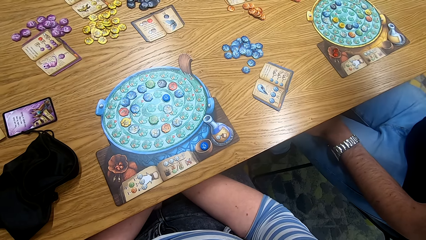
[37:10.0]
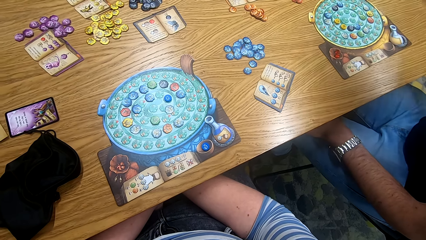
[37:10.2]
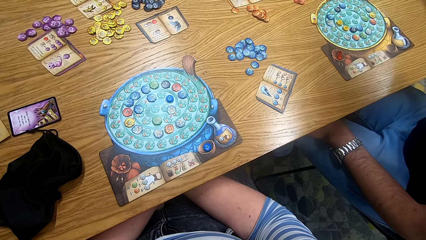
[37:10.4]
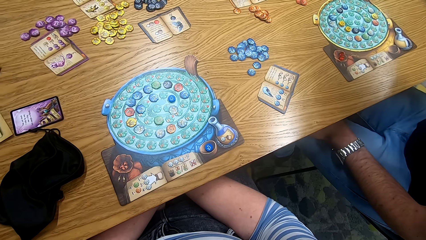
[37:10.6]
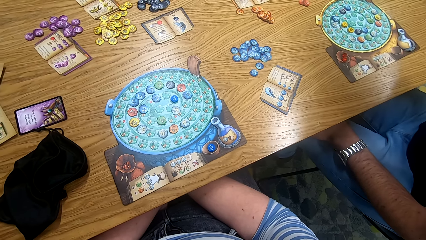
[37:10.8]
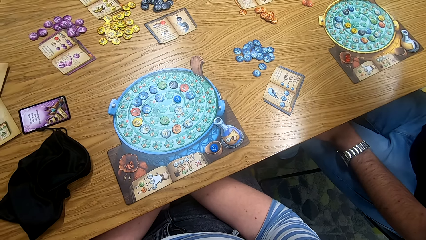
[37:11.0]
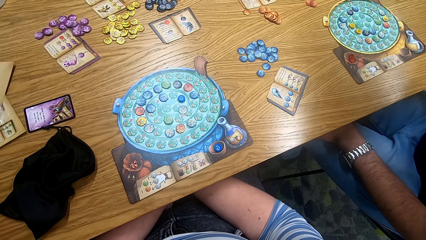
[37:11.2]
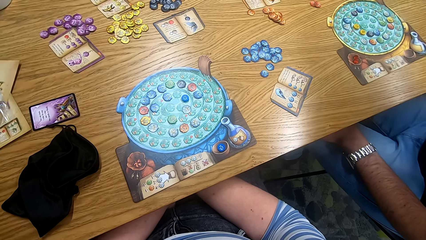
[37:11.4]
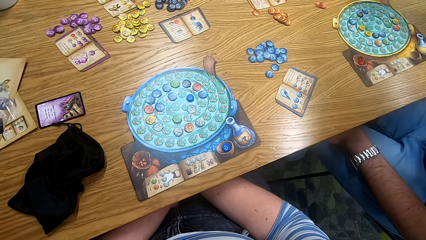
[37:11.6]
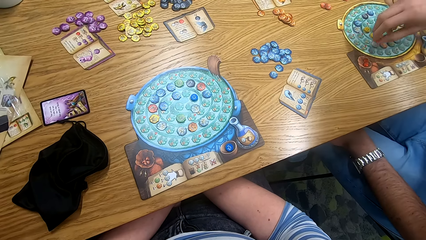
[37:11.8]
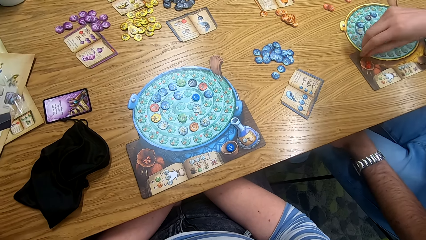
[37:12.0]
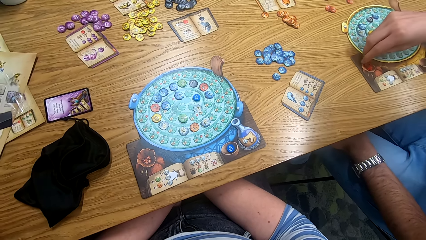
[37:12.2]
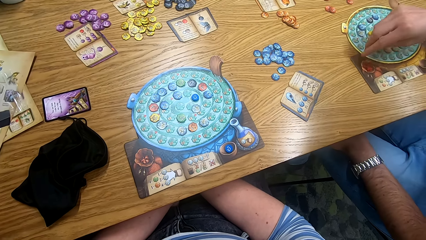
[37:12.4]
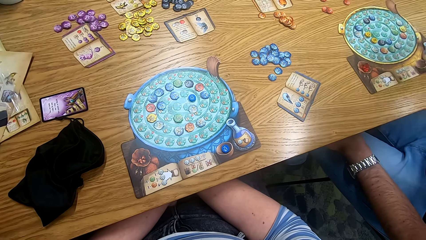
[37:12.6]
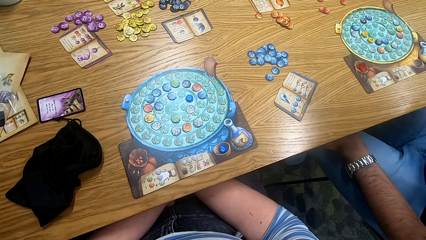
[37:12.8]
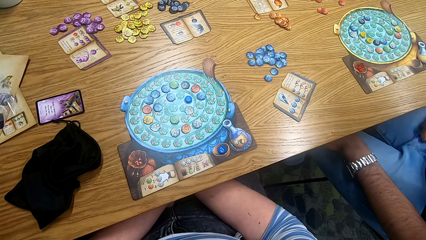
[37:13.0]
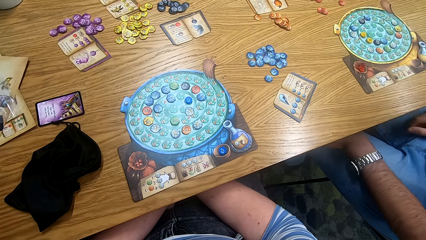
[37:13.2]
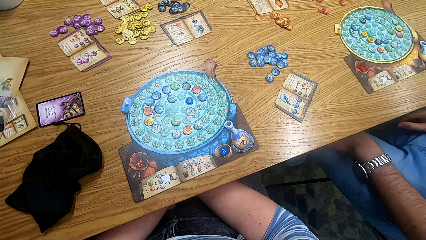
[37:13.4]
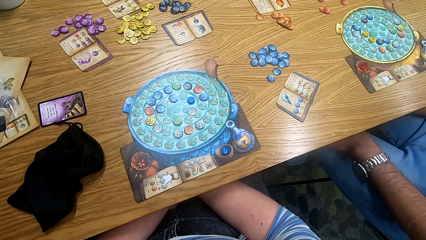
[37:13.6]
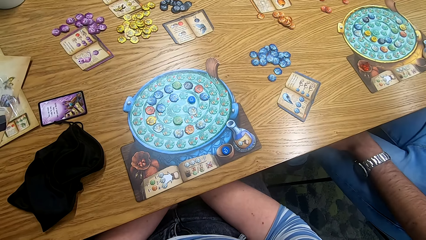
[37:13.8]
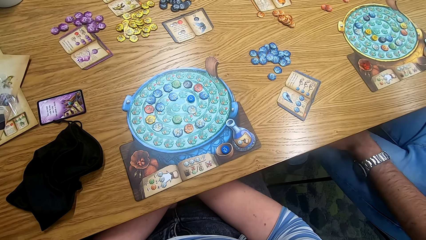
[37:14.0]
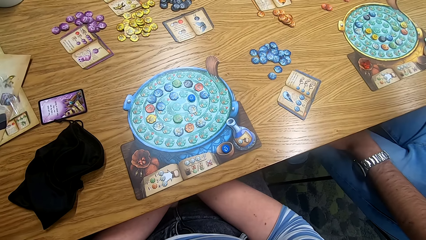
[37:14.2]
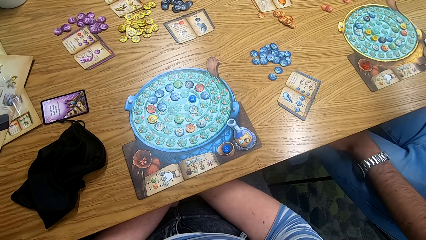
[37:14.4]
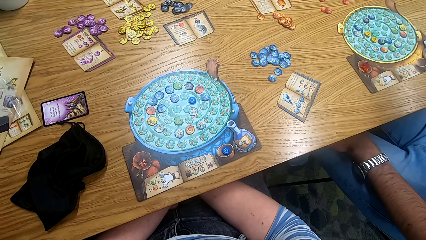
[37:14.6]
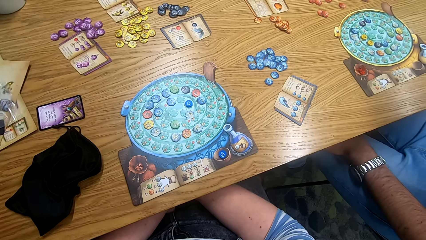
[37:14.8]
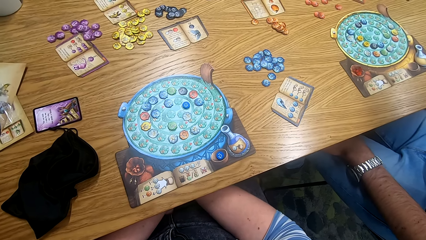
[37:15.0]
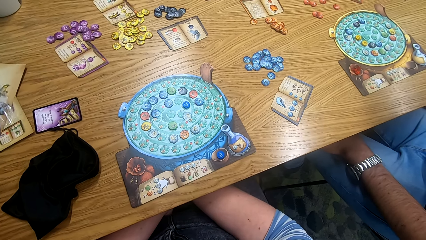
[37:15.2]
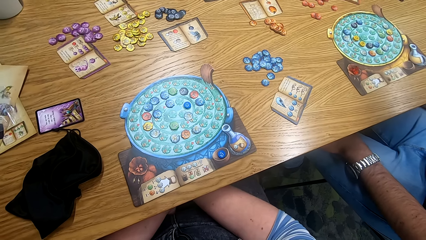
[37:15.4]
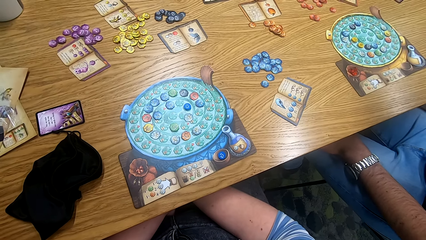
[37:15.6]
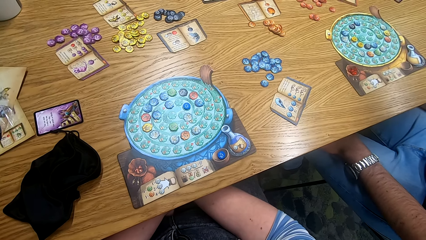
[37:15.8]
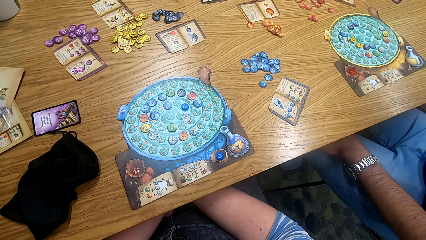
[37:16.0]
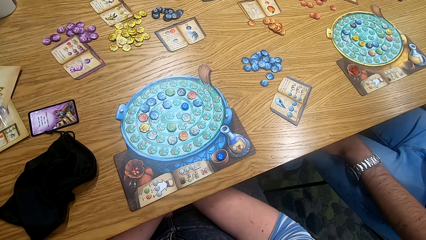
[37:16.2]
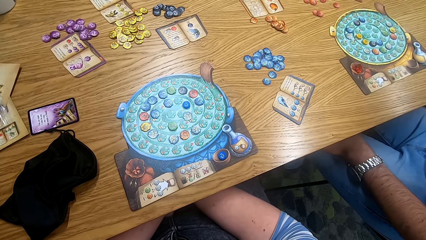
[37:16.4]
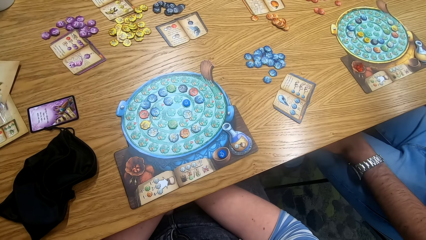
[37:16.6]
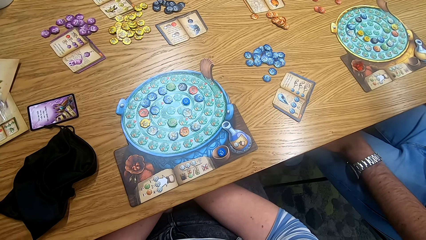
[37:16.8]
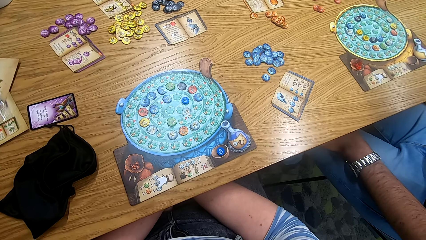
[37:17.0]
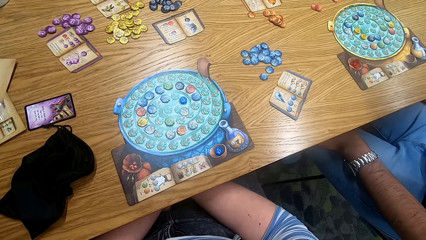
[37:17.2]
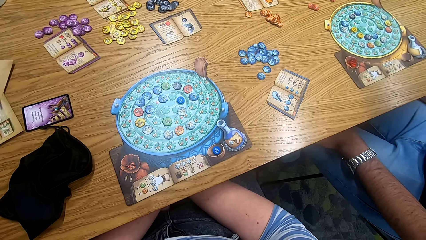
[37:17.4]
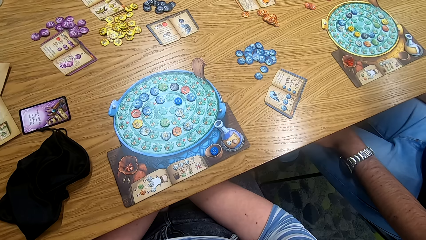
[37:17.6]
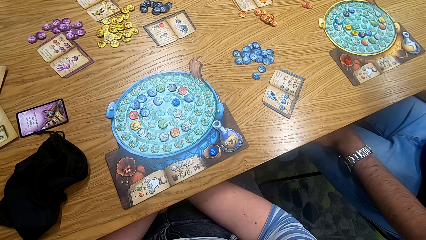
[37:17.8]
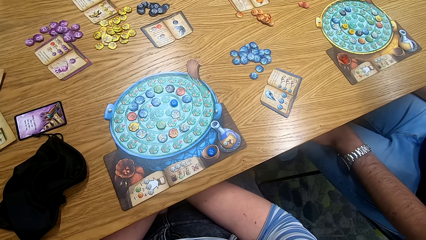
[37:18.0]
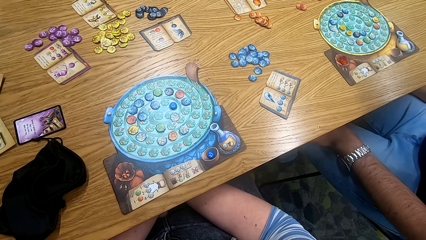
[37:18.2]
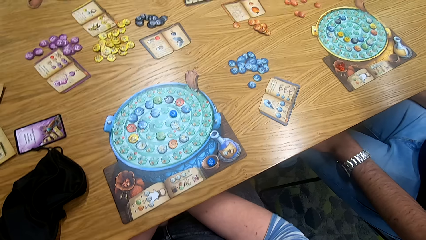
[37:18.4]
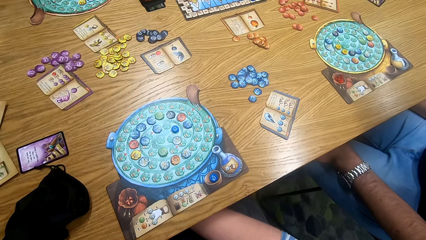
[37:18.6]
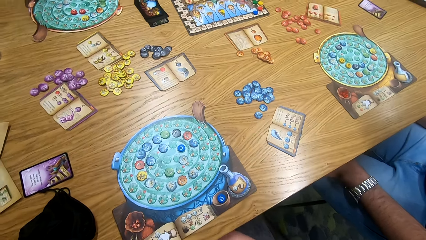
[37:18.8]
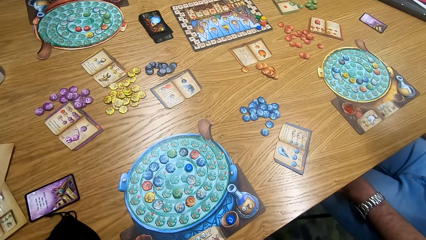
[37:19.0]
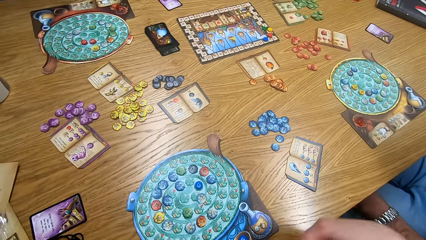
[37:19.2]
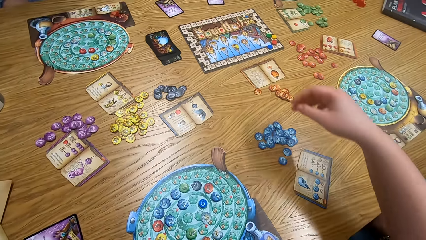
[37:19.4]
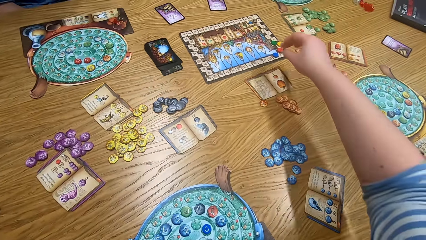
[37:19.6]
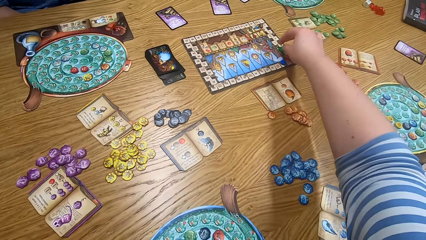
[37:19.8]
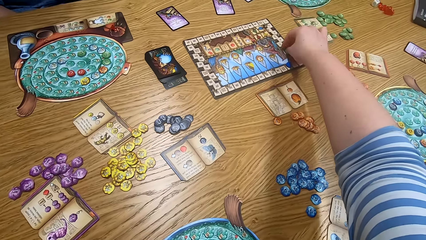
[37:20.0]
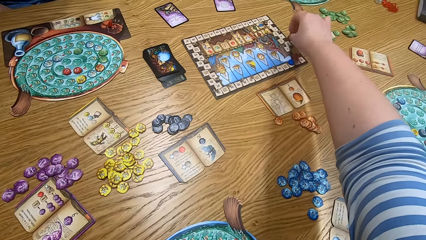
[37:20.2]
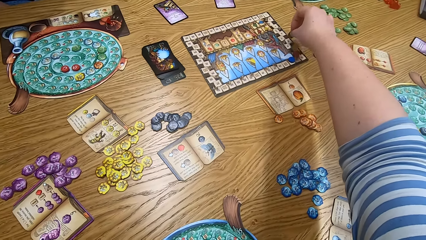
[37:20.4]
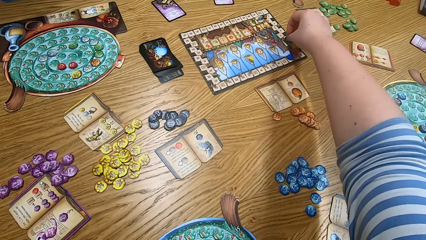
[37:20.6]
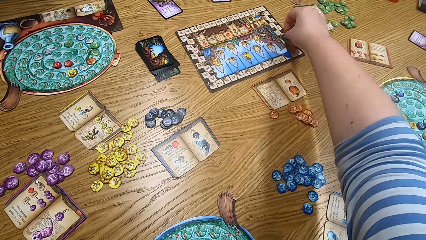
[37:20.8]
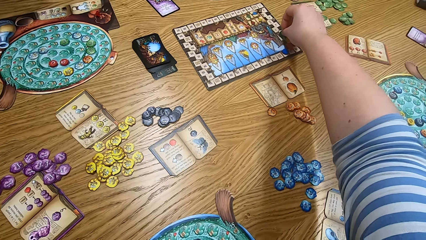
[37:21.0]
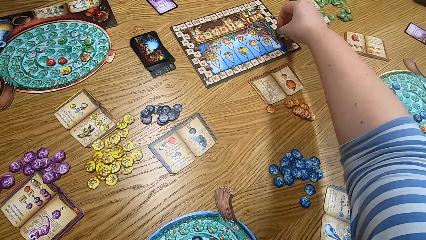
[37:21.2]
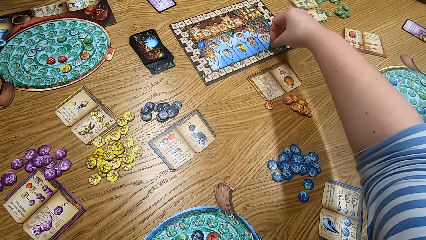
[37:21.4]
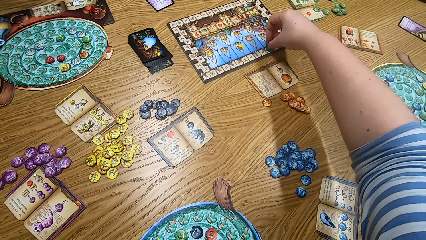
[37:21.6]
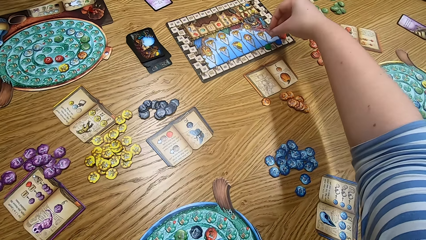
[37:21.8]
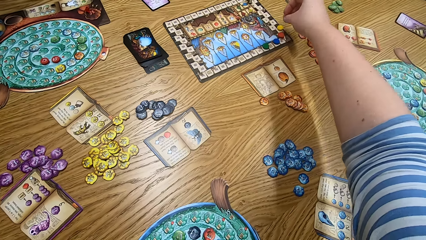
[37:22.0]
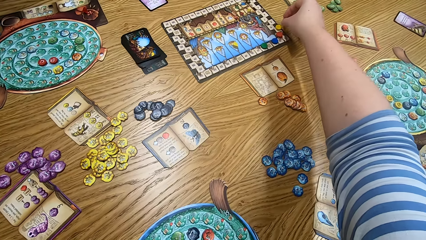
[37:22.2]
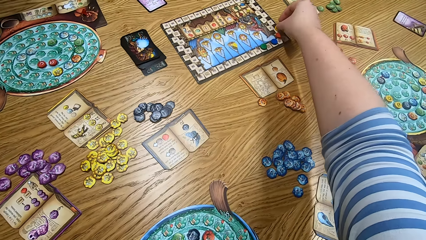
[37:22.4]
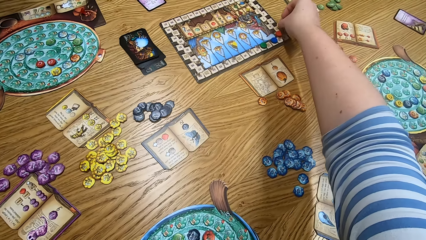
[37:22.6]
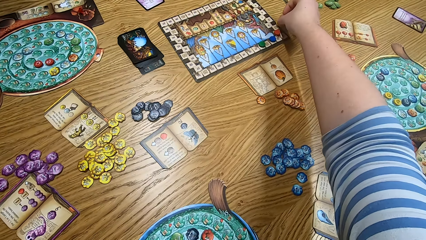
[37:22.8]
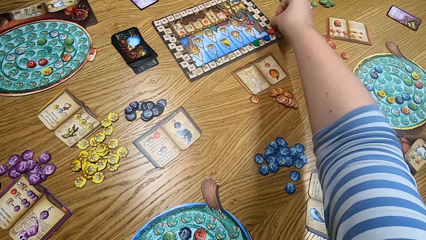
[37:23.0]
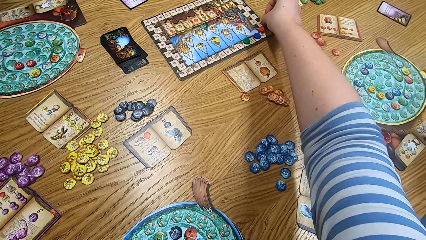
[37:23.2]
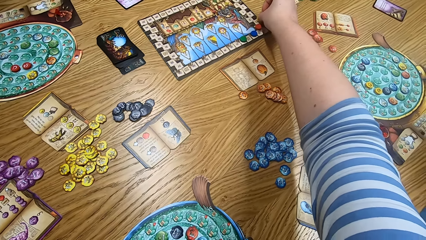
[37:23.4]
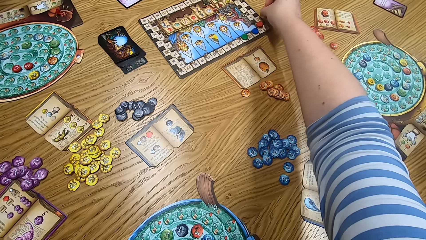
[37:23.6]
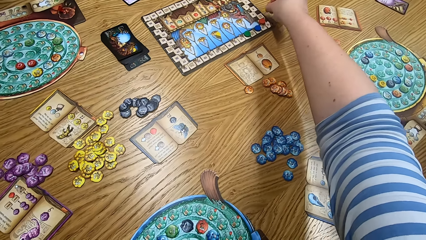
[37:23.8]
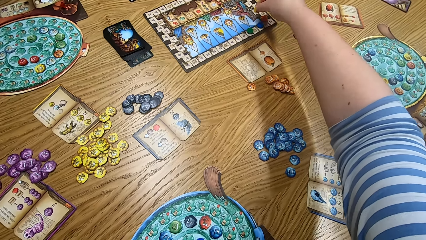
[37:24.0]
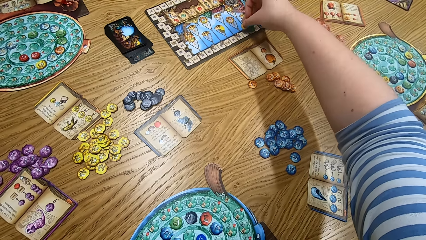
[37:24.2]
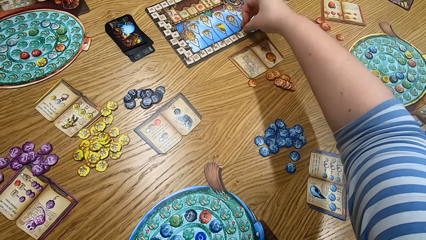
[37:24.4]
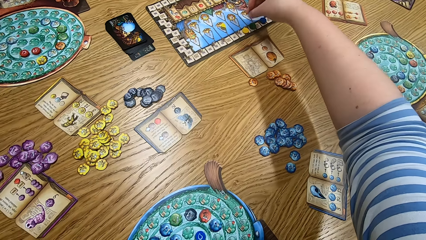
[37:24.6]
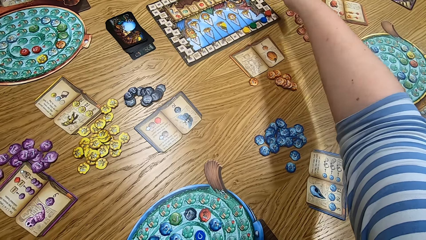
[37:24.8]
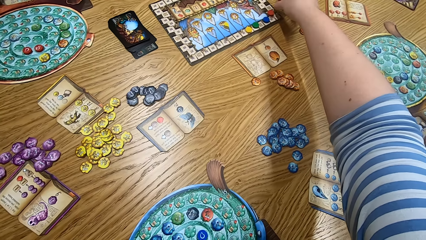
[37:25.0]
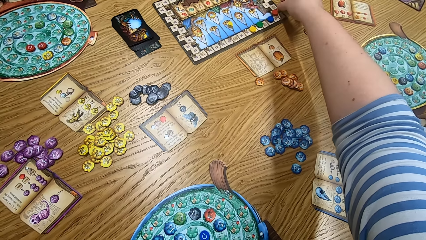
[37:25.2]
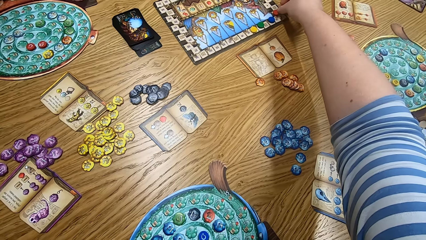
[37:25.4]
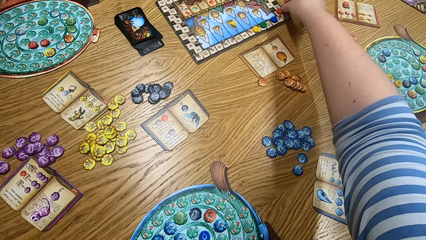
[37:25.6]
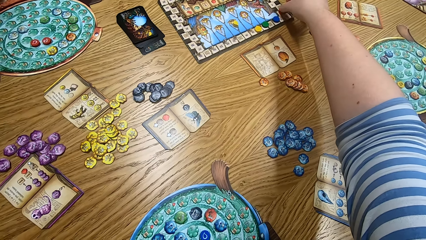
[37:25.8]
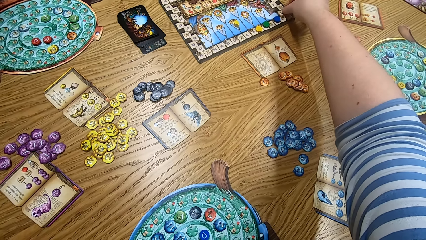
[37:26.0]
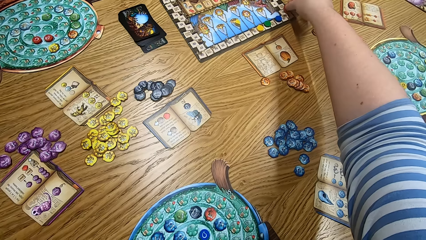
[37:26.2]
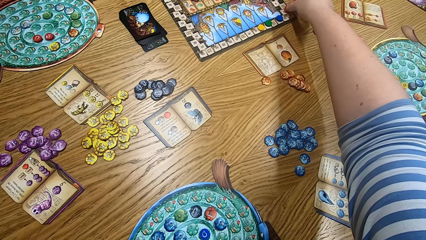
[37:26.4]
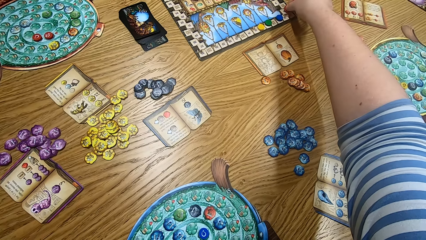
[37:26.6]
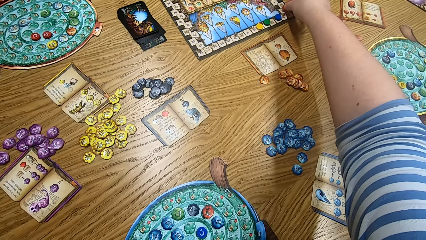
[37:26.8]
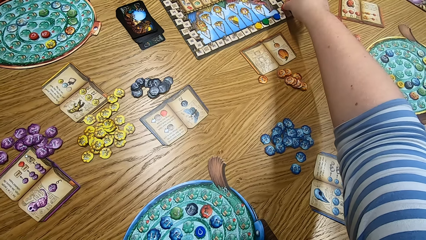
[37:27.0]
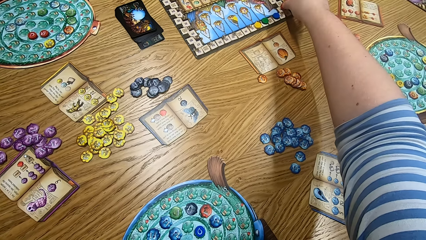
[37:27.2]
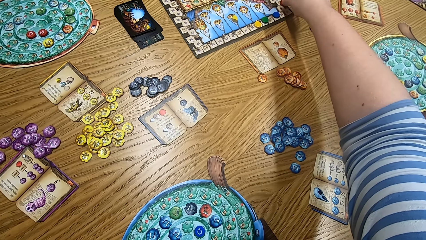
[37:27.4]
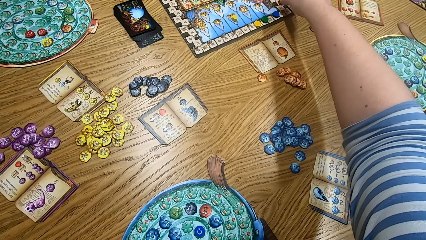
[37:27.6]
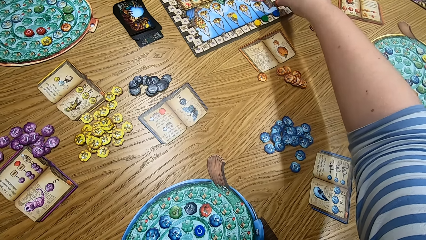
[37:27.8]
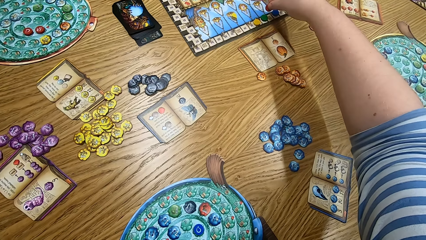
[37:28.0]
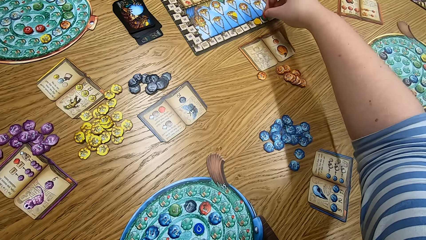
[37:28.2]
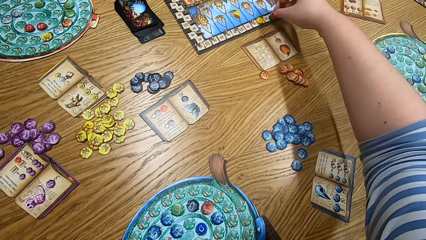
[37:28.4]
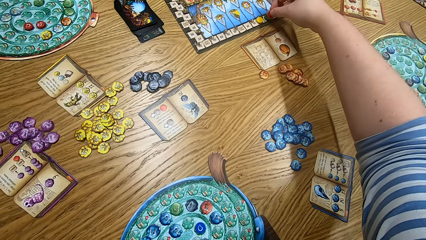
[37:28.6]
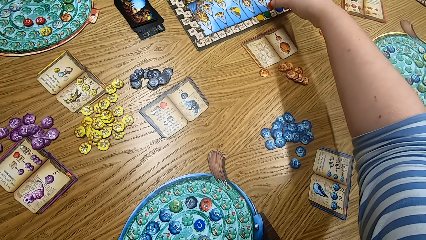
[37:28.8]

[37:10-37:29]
A man places a recipe in the pot. The camera wearer looks around. They play something. They move the chips on the board.
